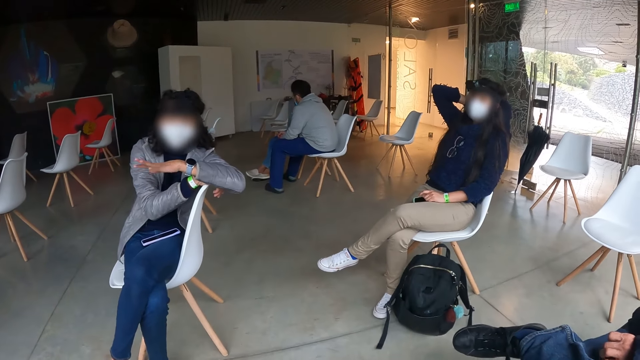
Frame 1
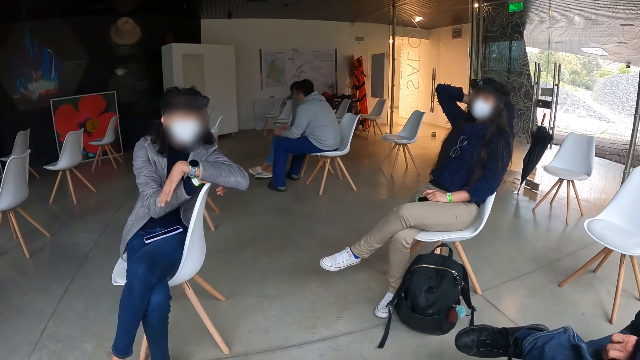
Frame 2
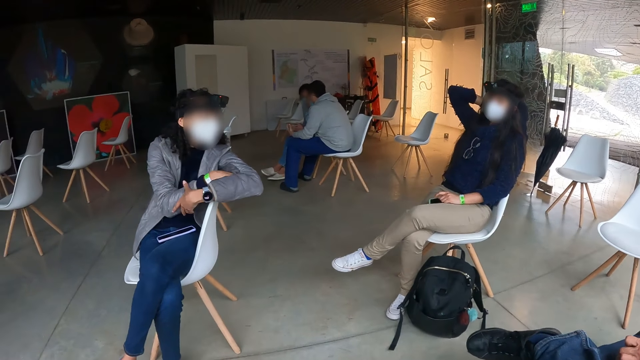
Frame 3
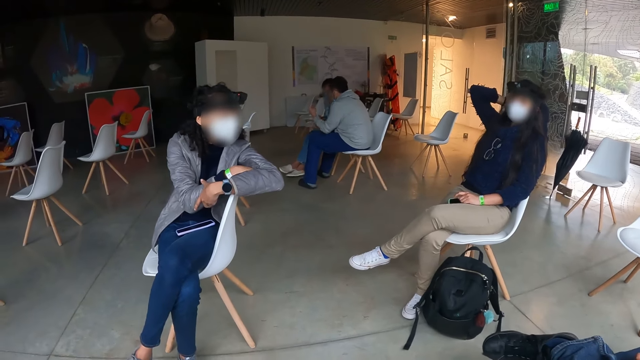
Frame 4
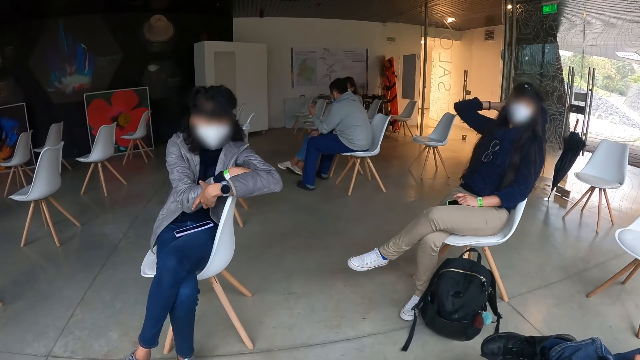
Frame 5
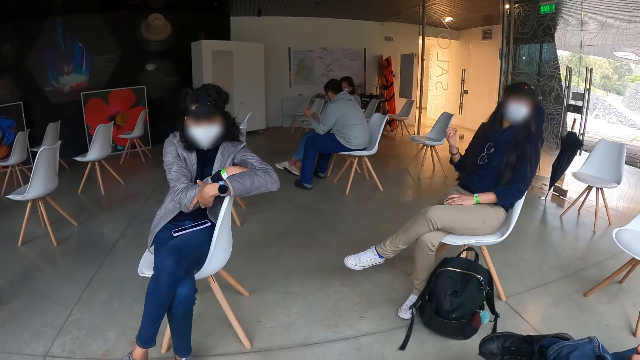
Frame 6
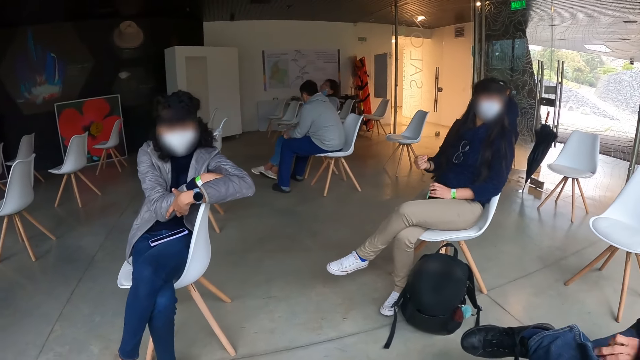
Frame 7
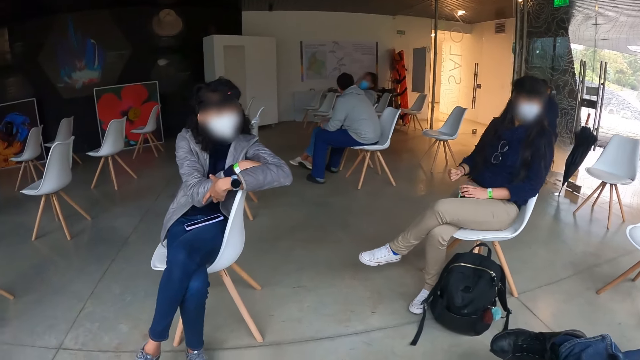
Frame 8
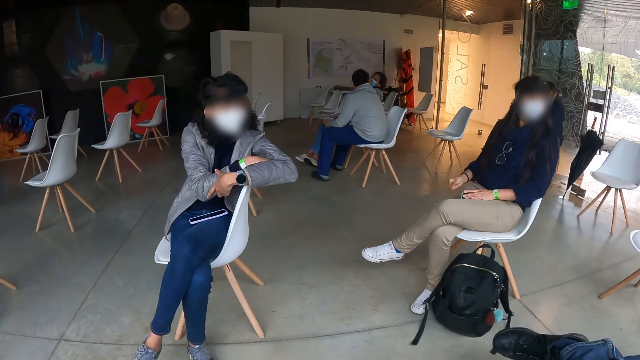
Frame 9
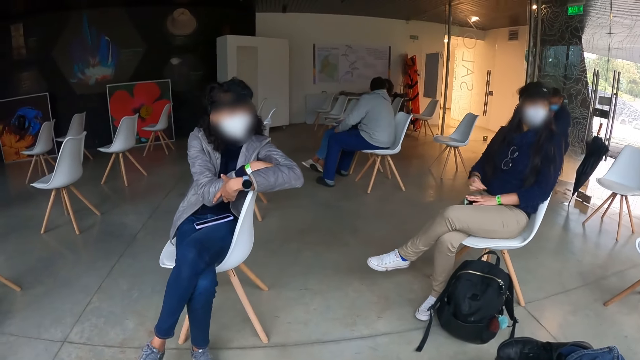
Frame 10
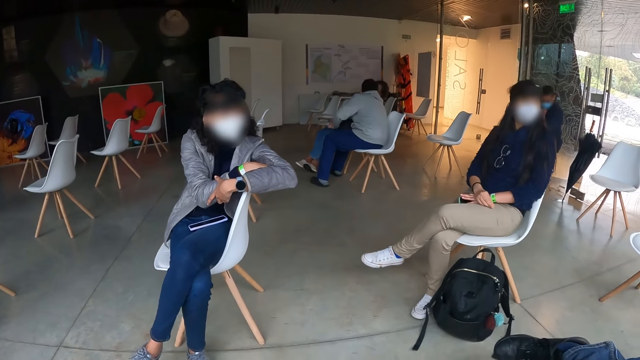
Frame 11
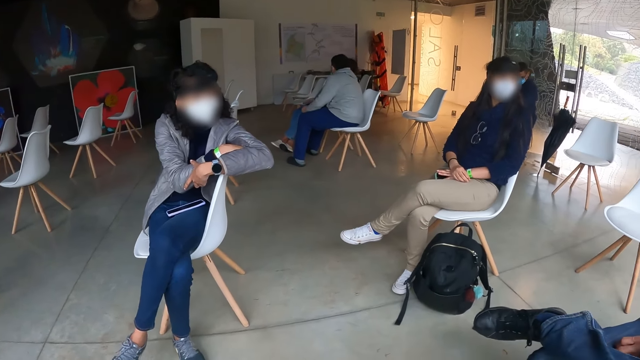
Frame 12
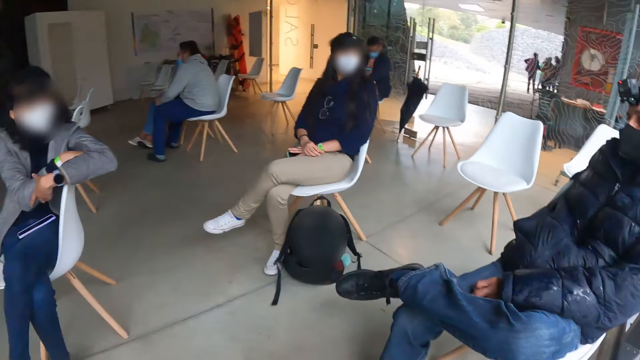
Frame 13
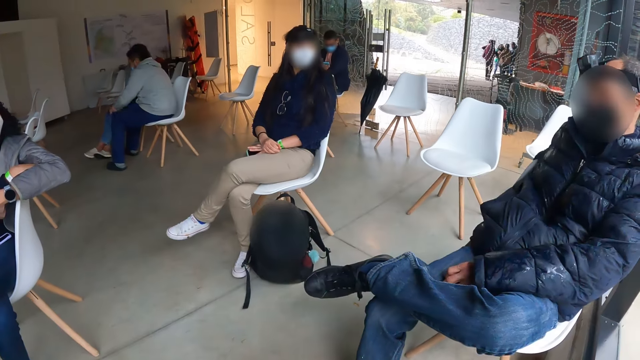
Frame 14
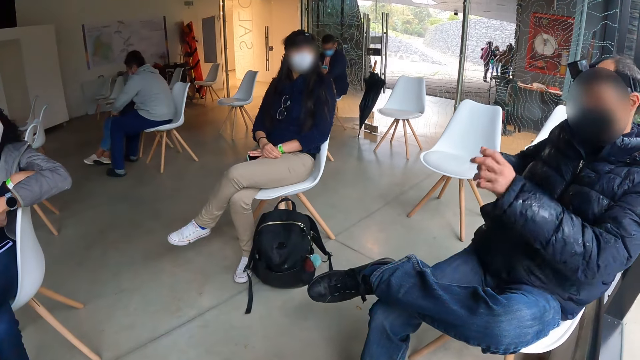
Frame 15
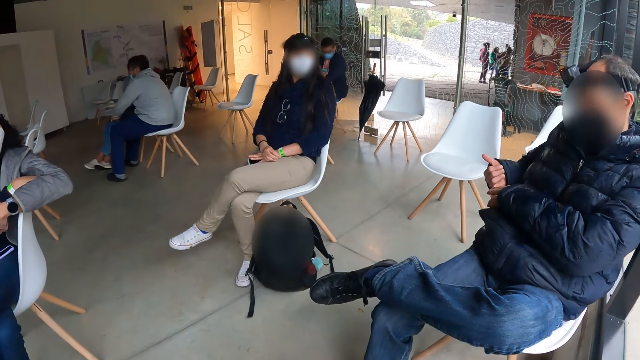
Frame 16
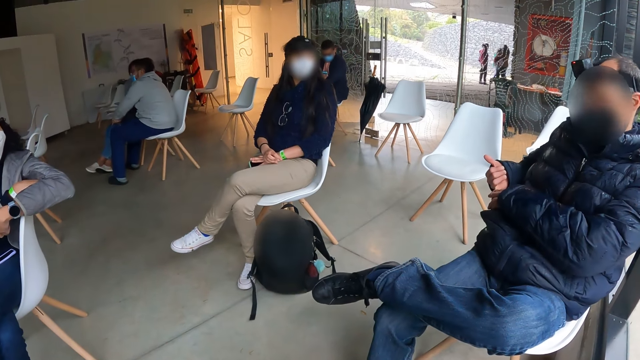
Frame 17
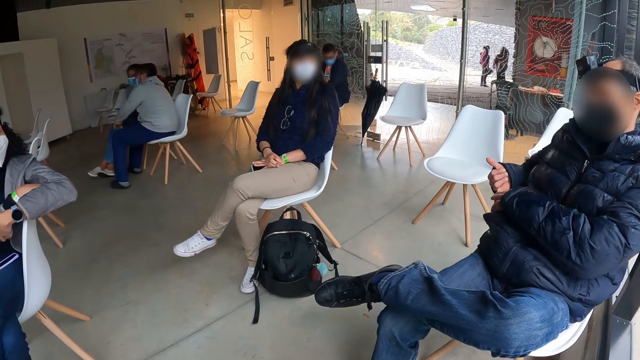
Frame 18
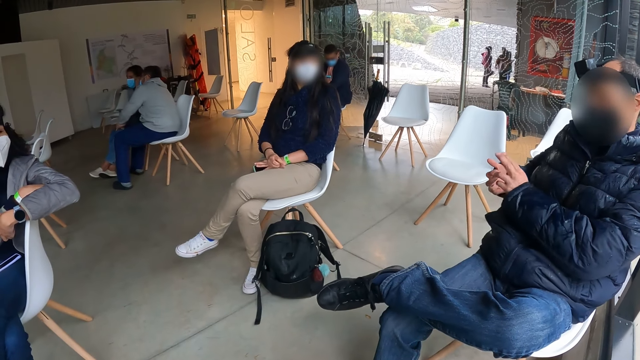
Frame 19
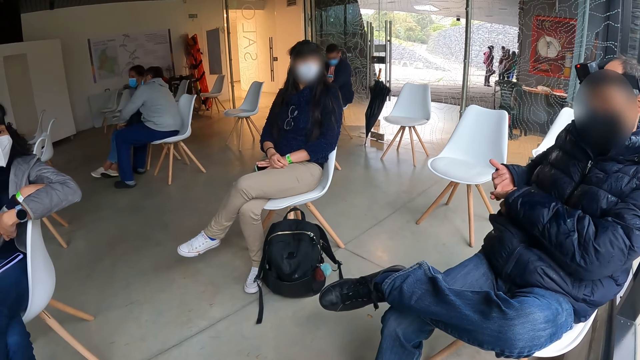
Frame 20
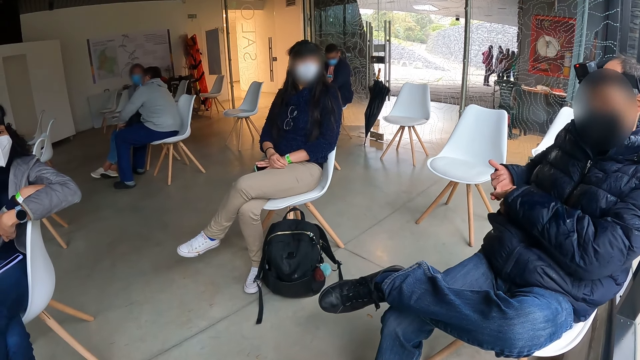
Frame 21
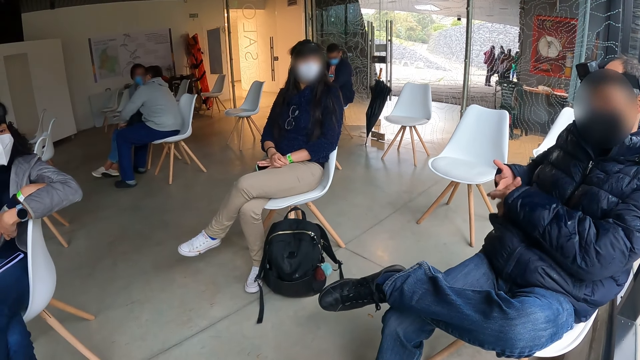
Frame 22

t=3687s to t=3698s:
The woman removes her right hand from her hair. A man gestures with both hands.

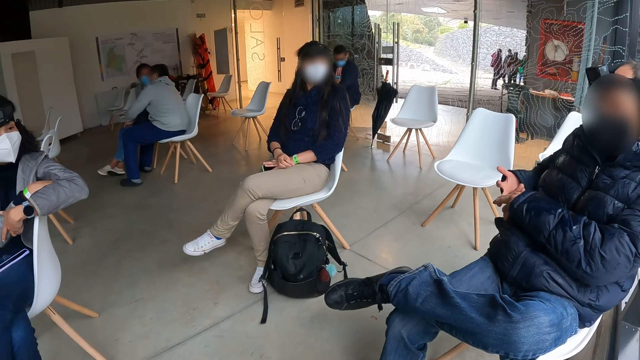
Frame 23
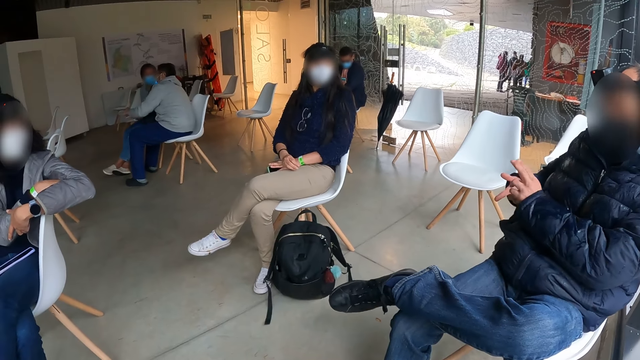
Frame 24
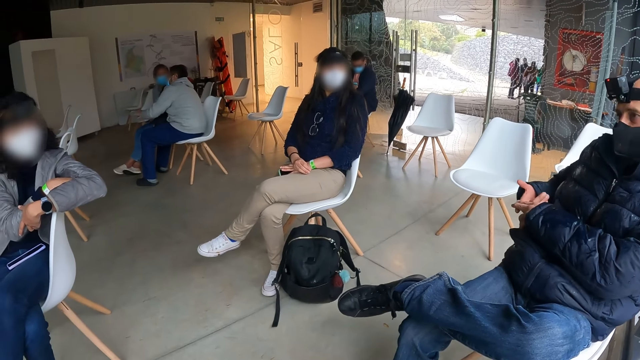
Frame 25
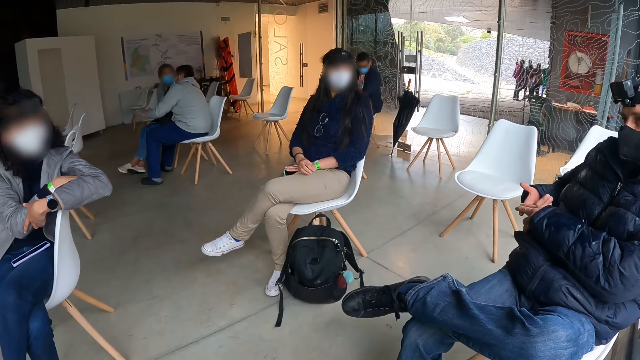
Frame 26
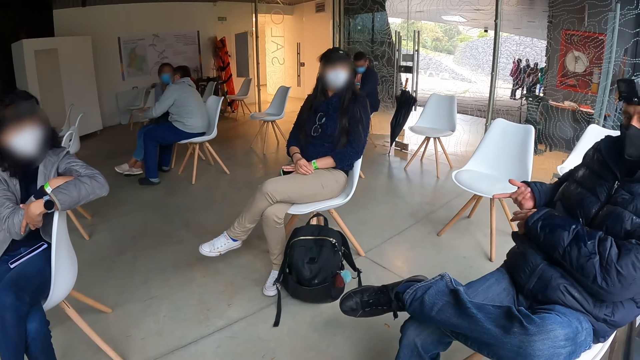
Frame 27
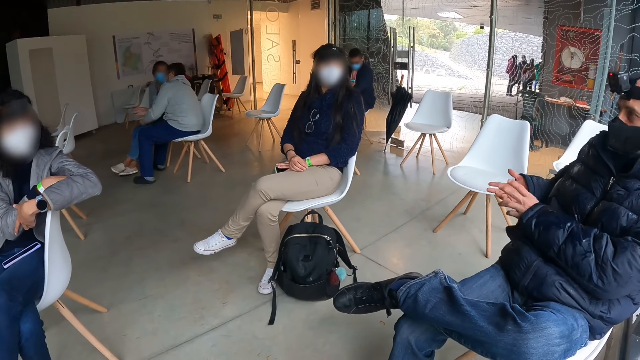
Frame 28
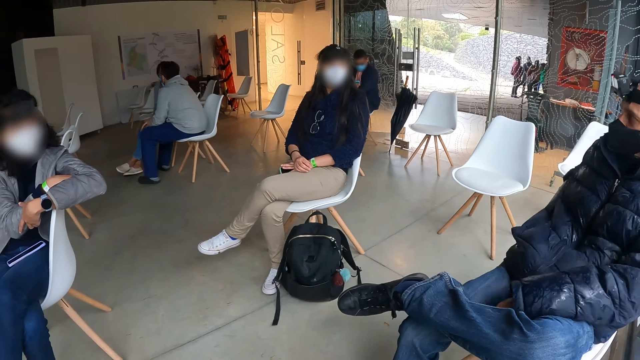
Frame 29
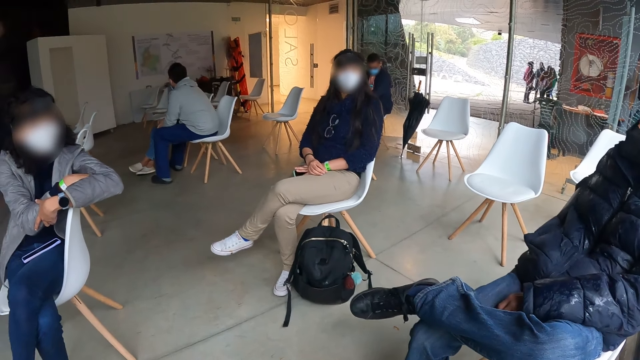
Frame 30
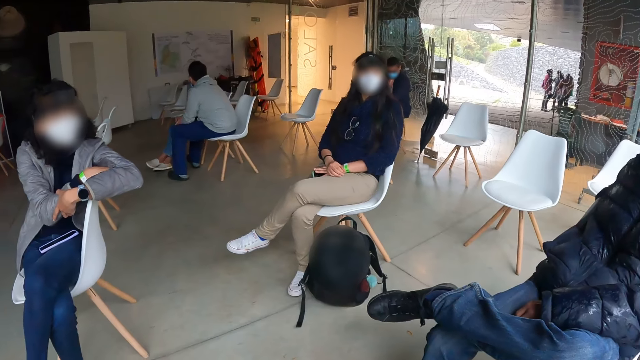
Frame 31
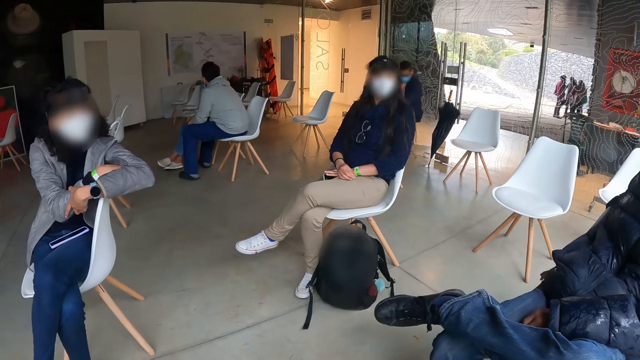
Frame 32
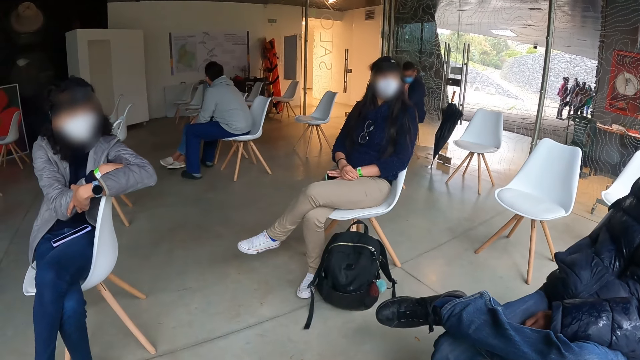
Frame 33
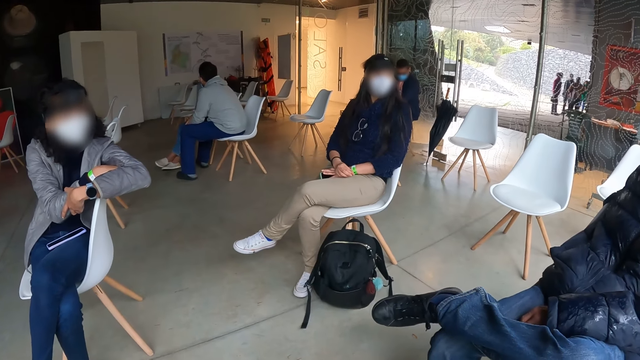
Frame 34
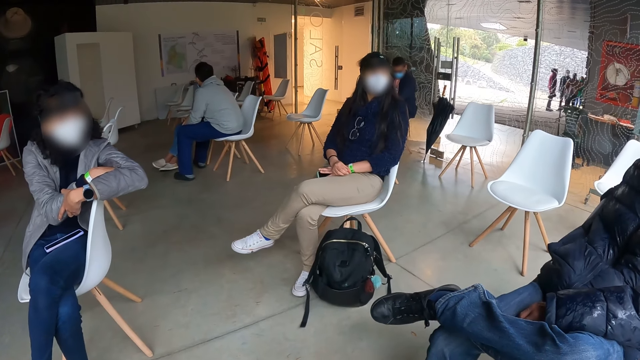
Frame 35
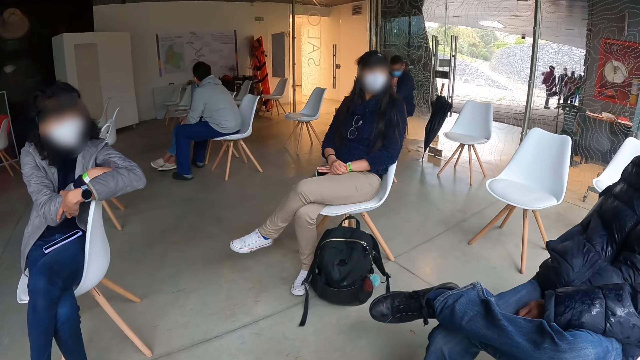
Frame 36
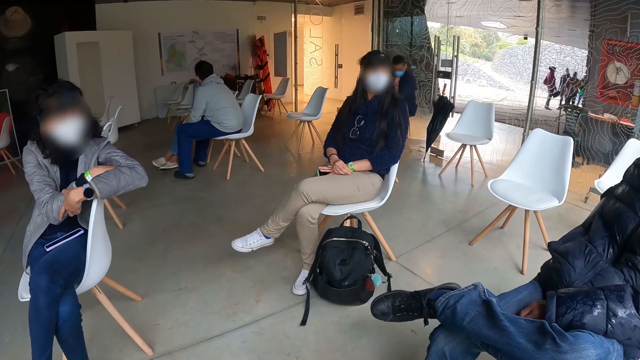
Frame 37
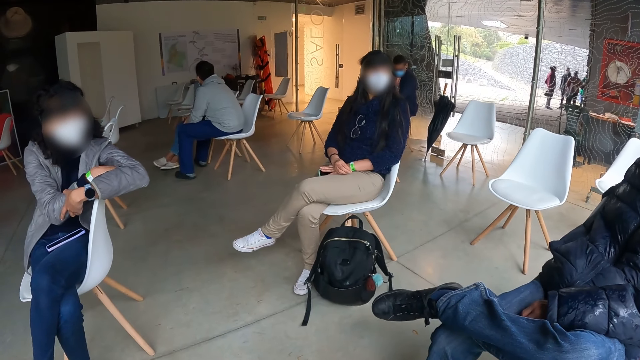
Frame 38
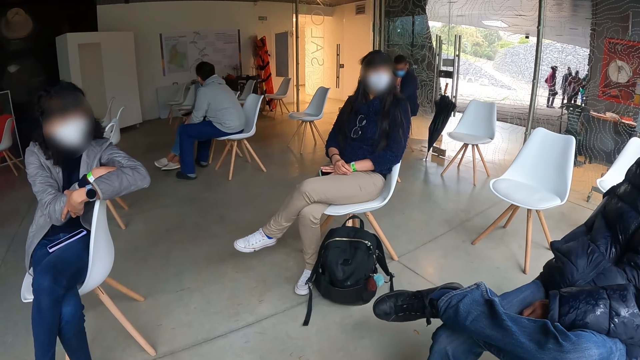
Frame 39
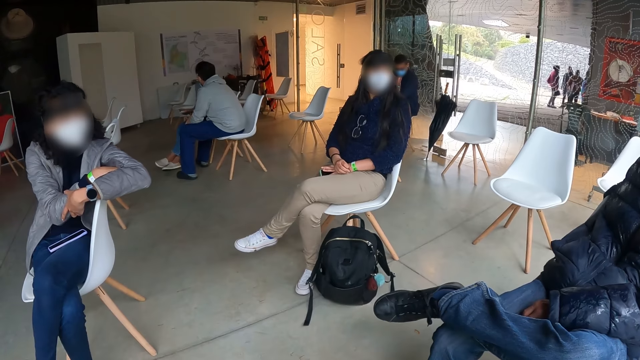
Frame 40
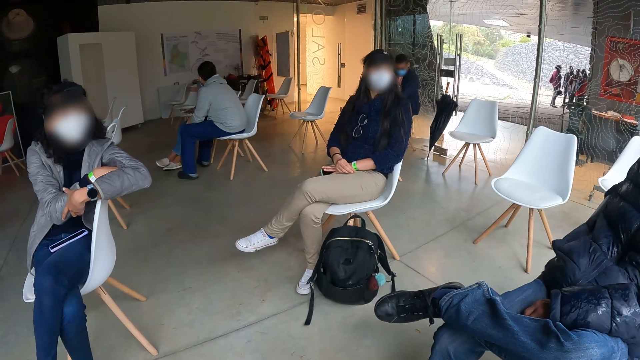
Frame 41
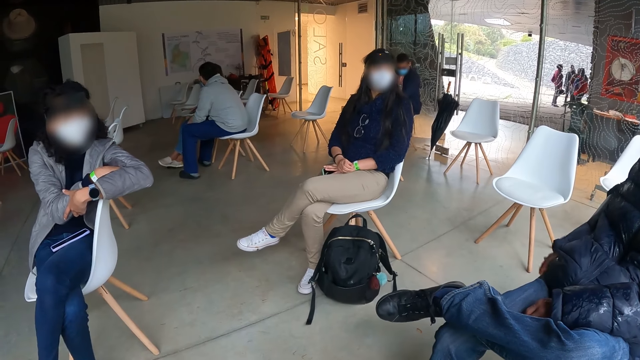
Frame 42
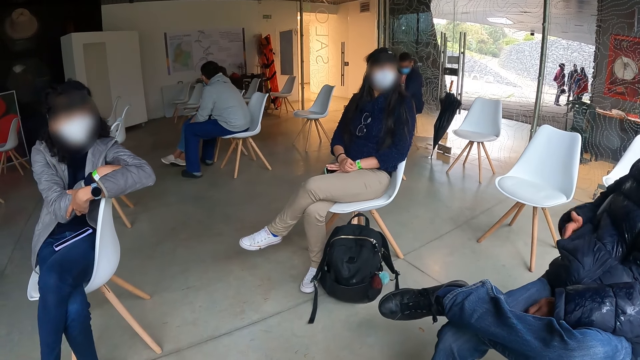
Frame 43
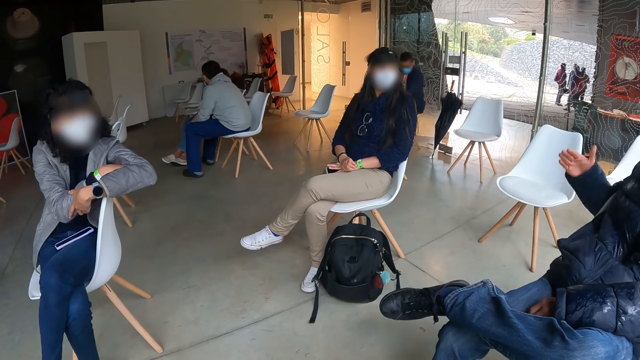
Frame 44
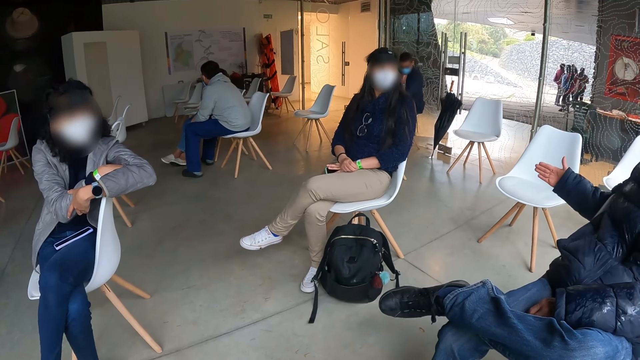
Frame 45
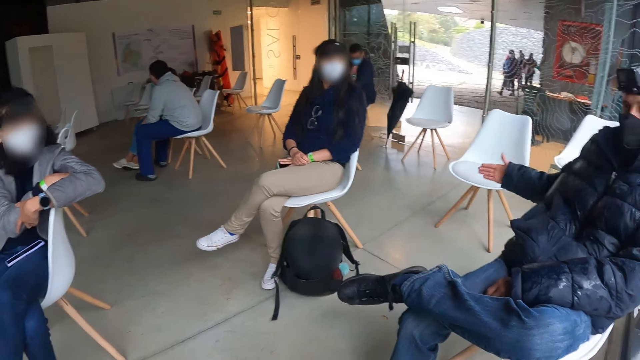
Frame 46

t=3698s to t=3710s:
The man lowers both hands.
